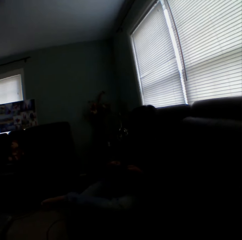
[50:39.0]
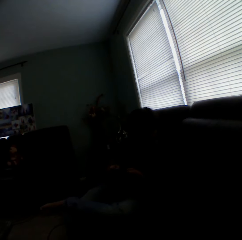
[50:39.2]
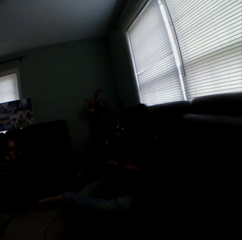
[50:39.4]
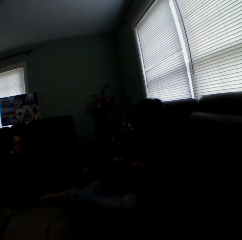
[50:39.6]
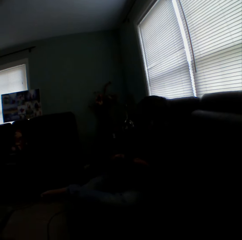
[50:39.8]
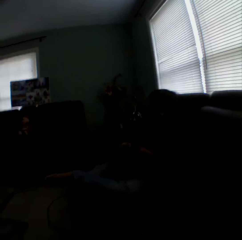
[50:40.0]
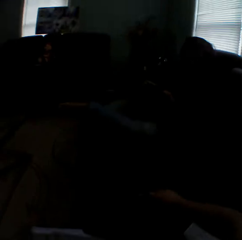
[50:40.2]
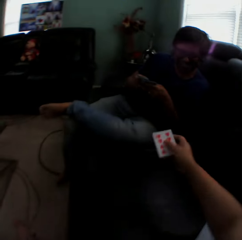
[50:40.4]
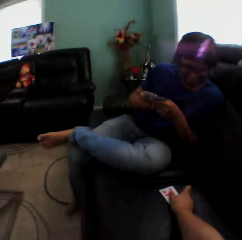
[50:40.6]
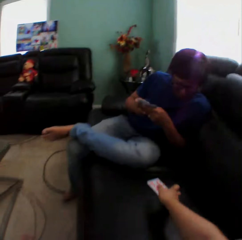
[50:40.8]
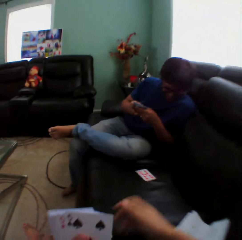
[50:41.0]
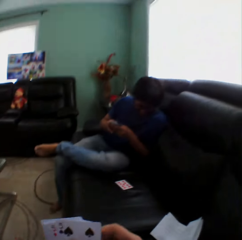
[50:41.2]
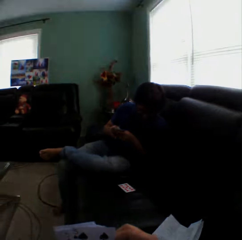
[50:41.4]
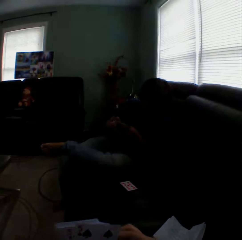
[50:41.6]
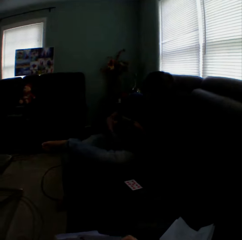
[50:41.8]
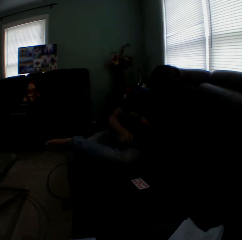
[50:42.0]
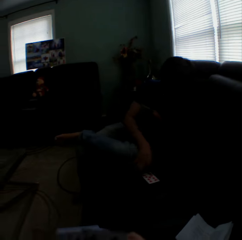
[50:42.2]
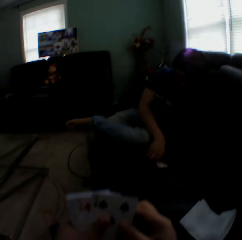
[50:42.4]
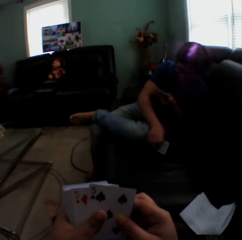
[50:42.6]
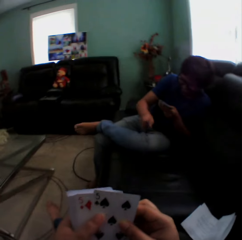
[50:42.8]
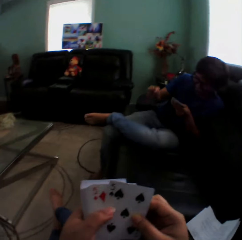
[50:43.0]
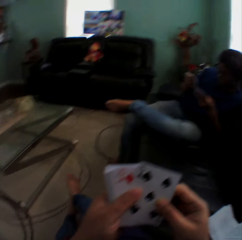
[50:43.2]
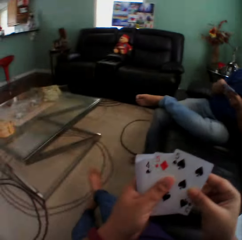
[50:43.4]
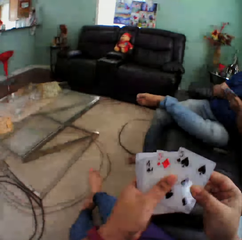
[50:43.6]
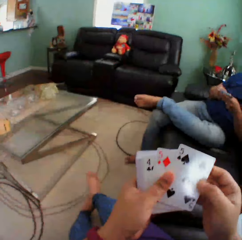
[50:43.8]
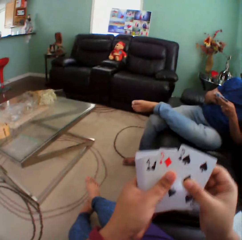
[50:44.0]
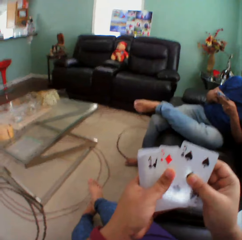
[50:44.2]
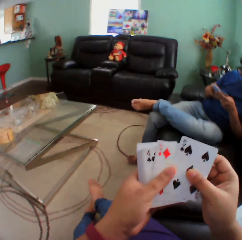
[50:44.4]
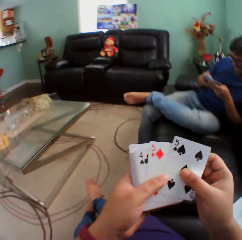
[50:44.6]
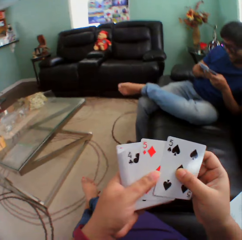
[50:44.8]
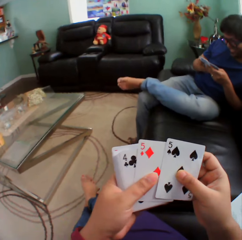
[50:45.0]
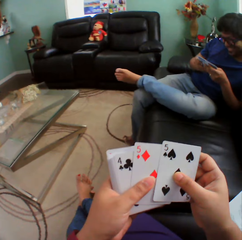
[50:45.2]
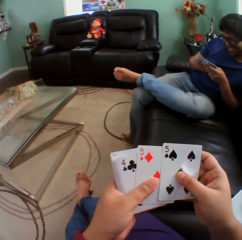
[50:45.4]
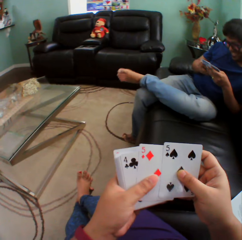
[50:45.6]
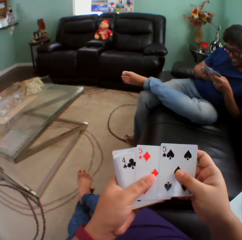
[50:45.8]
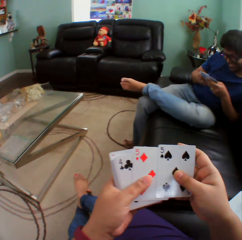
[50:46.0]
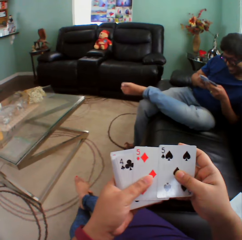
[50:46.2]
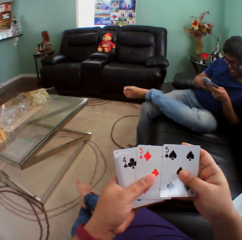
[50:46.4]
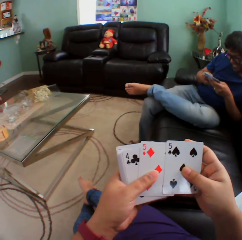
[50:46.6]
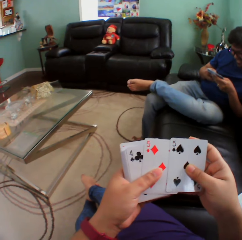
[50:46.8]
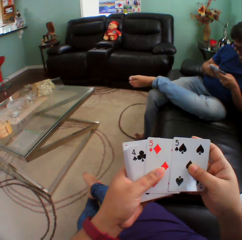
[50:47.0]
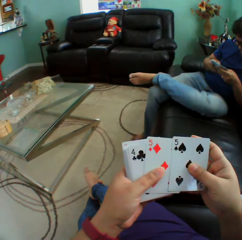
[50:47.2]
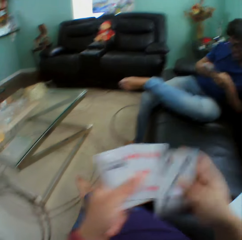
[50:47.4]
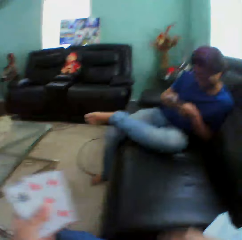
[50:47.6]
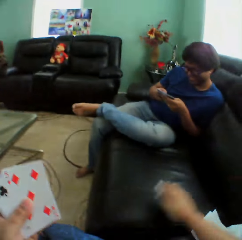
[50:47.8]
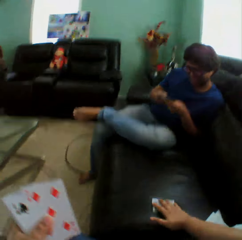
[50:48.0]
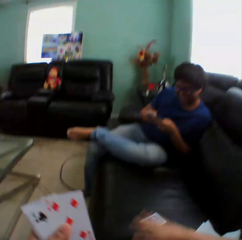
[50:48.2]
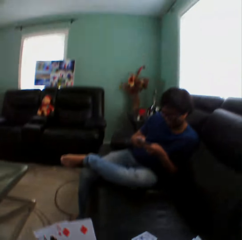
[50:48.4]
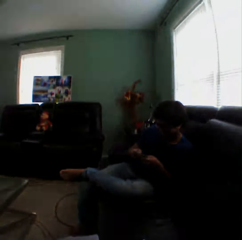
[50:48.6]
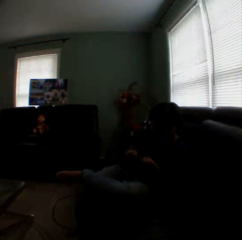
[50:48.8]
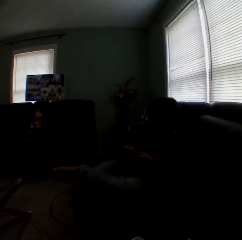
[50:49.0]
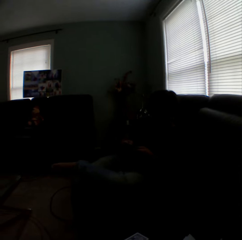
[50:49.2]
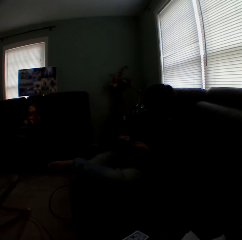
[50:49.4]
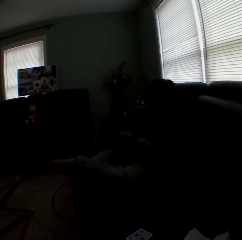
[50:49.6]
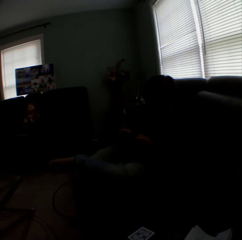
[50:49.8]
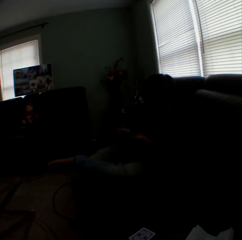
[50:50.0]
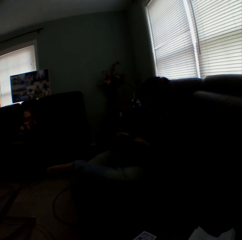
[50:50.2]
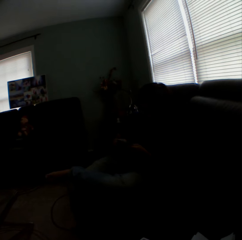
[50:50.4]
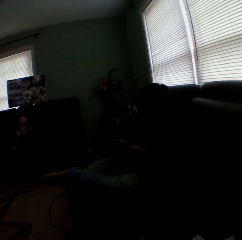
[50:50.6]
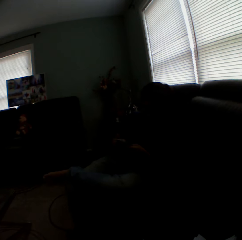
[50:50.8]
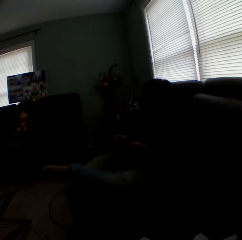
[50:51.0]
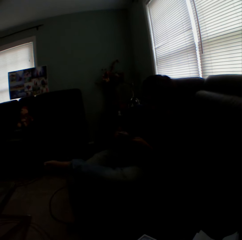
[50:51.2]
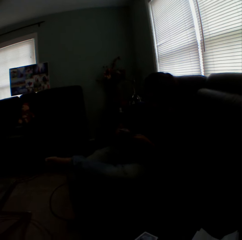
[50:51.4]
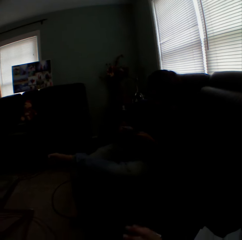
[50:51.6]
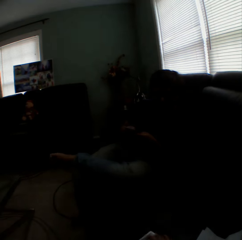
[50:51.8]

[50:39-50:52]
The camera wearer plays the card game with a man. They move the card on the couch. The man picks up the card. The camera wearer looks at the cards and puts a card on the couch.

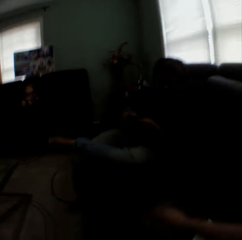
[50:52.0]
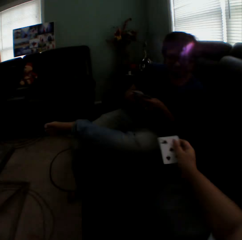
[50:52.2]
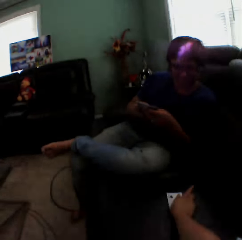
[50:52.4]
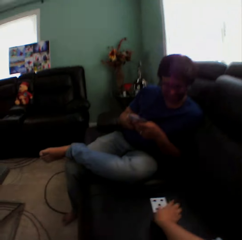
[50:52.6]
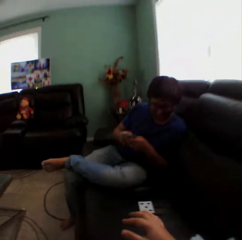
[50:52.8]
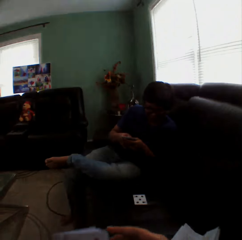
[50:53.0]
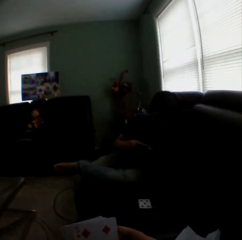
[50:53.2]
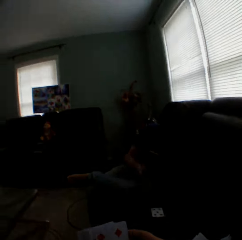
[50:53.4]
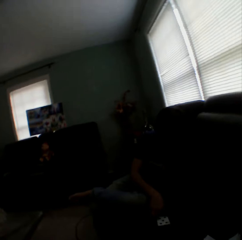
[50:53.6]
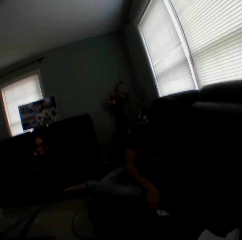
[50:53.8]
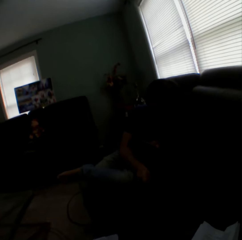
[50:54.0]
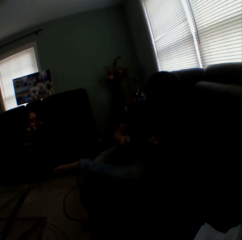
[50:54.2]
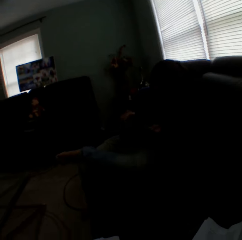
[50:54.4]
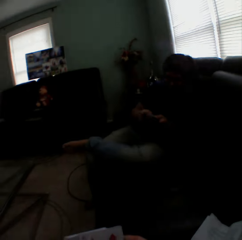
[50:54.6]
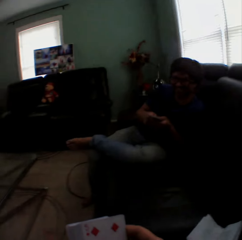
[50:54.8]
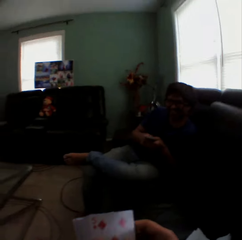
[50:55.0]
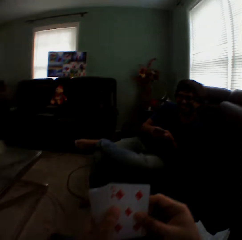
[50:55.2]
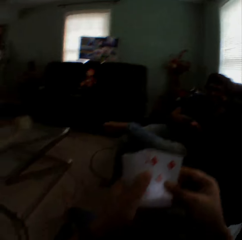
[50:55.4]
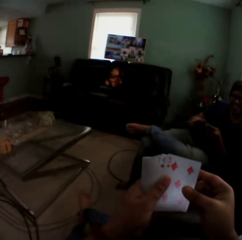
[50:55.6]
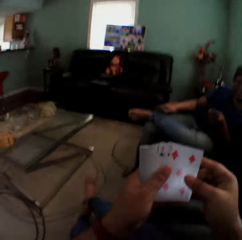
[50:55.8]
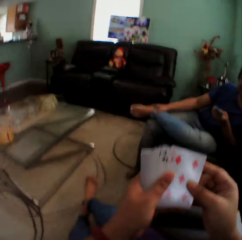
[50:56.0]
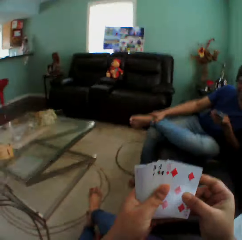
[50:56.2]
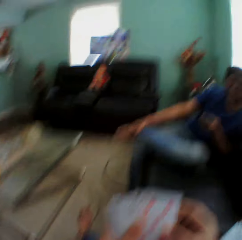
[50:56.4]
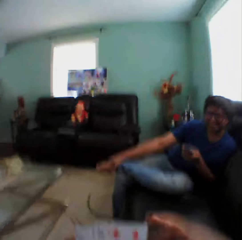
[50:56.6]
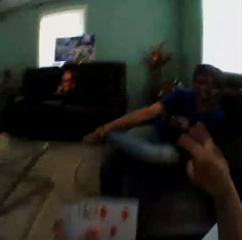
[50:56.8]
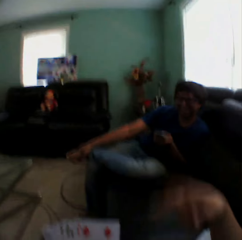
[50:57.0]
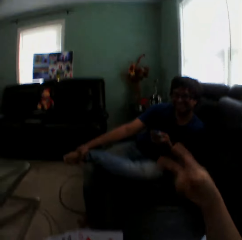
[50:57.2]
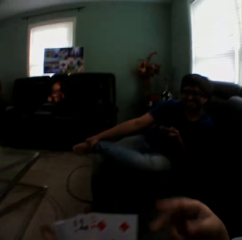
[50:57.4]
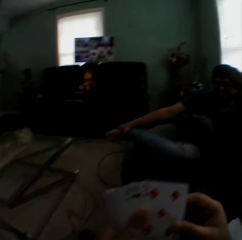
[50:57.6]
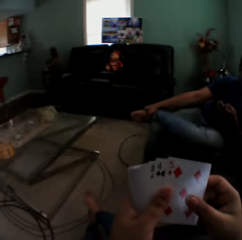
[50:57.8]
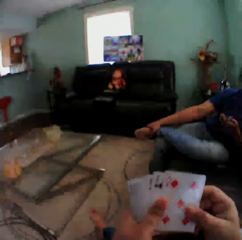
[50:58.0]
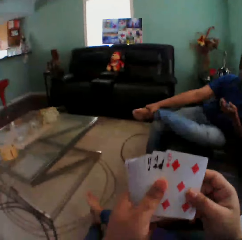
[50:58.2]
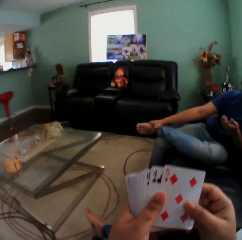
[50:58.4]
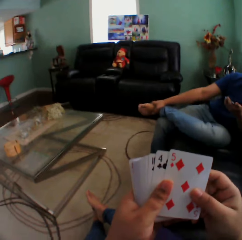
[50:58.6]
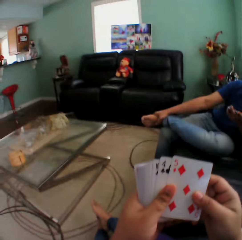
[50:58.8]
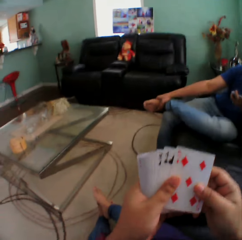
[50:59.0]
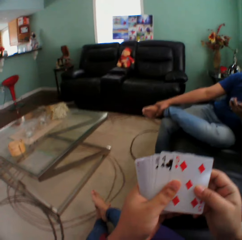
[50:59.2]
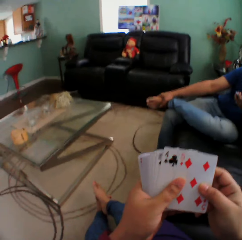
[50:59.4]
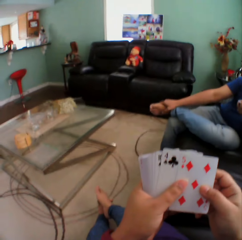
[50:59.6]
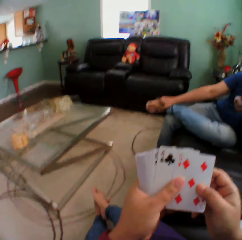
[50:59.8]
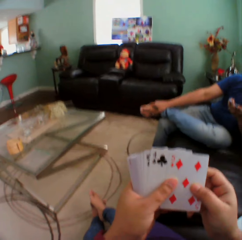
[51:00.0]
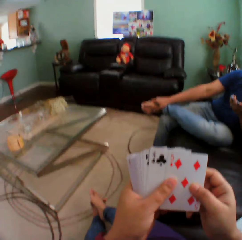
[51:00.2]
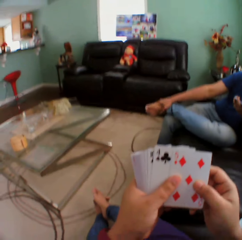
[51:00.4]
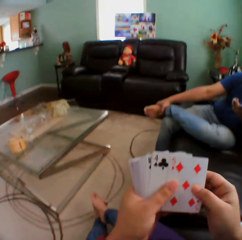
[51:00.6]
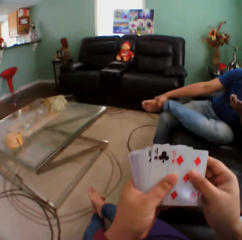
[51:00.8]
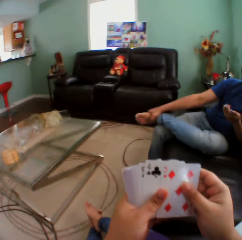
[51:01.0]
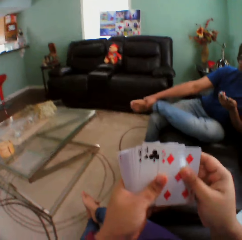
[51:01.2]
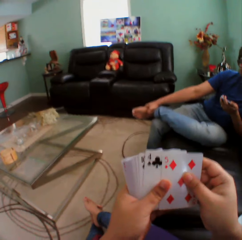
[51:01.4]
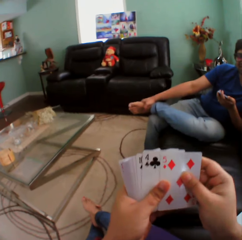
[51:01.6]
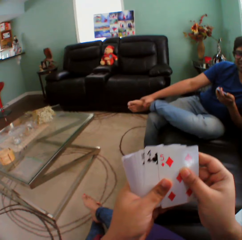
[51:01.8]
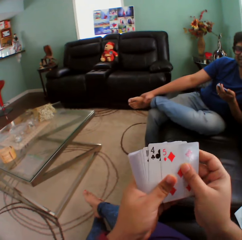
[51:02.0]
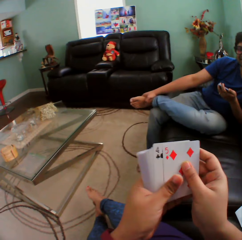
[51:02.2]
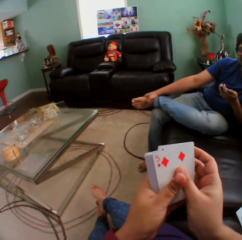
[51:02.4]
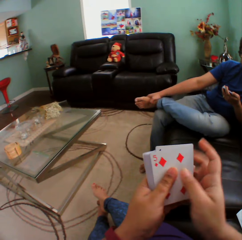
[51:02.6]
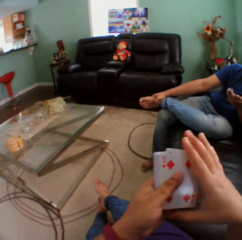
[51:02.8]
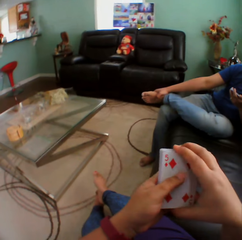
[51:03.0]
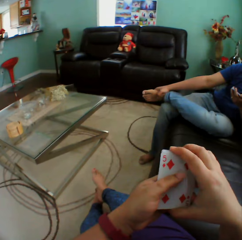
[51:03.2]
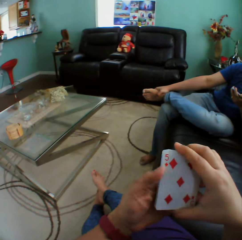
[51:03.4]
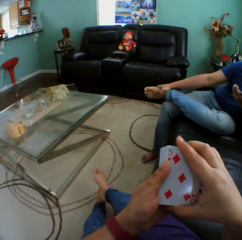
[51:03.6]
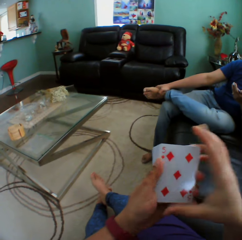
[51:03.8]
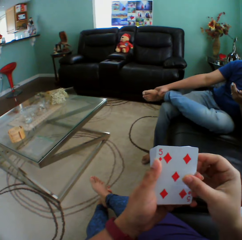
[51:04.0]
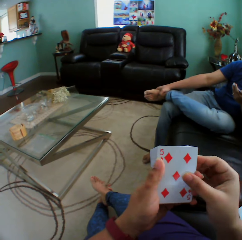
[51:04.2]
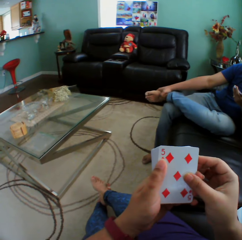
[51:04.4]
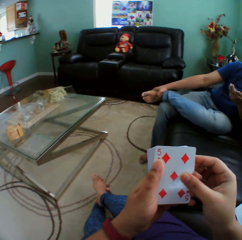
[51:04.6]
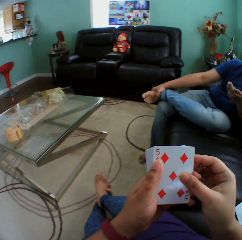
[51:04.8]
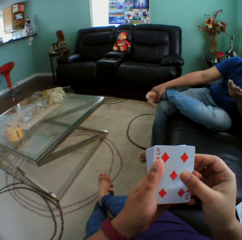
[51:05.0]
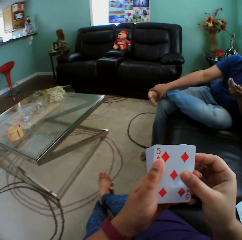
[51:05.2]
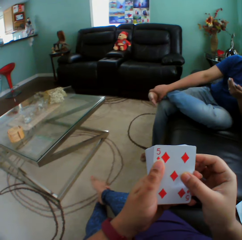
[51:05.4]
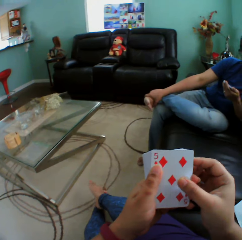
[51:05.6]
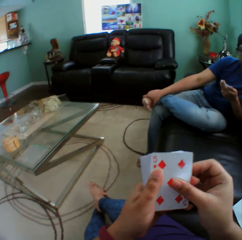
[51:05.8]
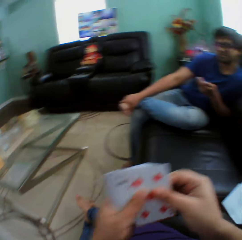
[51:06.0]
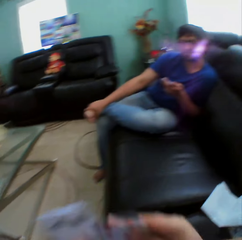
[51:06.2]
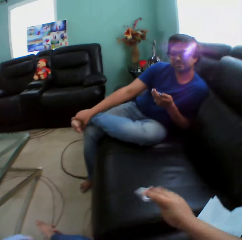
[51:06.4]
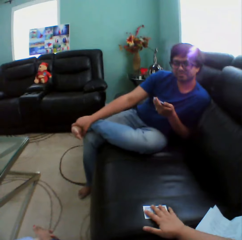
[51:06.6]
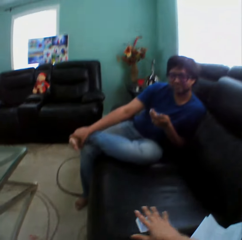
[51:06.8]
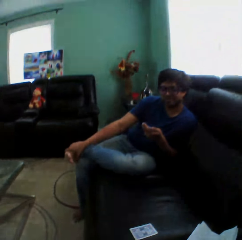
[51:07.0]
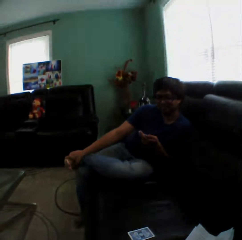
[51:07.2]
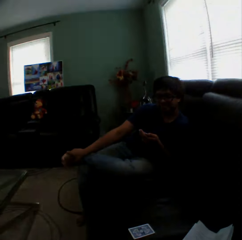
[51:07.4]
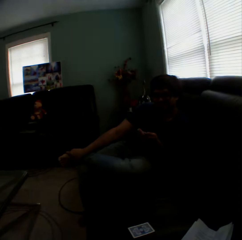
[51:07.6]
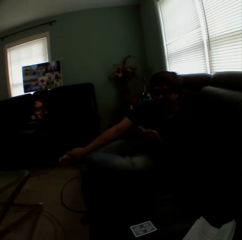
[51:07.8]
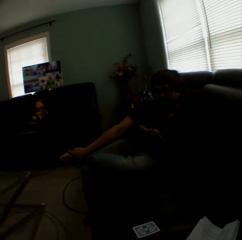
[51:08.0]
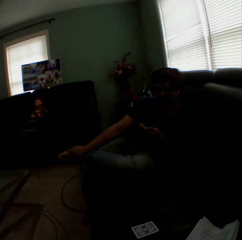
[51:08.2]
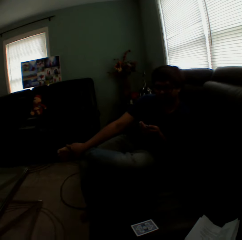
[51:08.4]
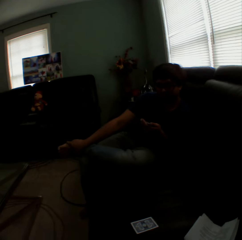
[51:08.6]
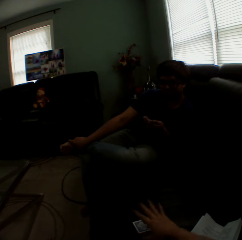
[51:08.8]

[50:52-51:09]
The camera wearer moves the card on the couch. A man picks up the card. The camera wearer looks at the cards. She gestures with her hand. She puts a card on the couch.
